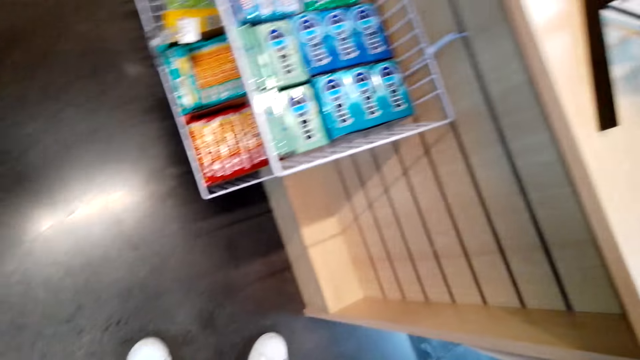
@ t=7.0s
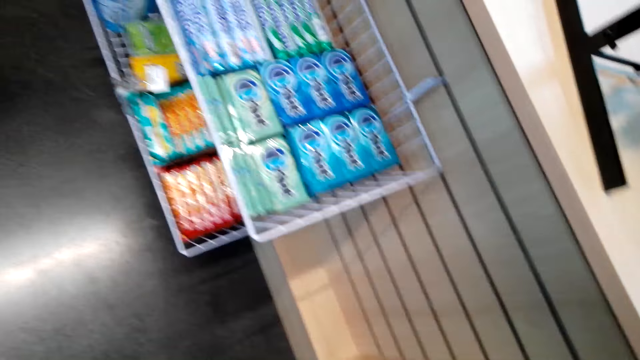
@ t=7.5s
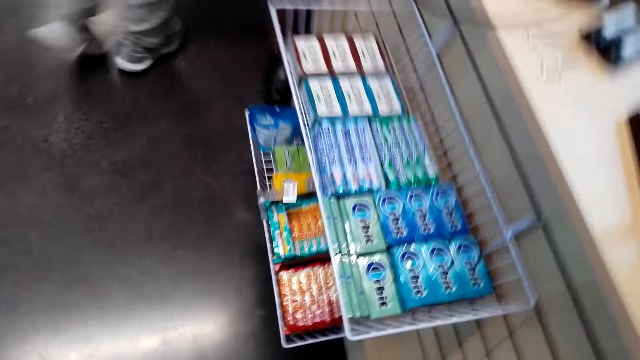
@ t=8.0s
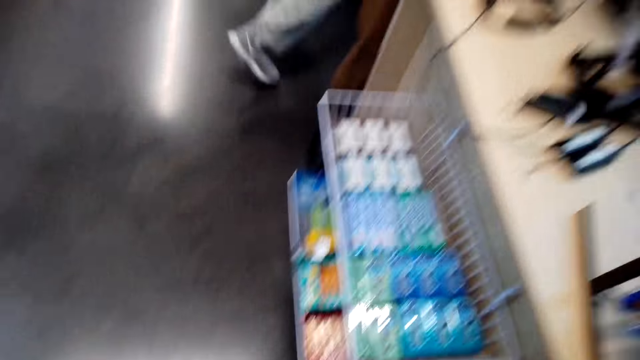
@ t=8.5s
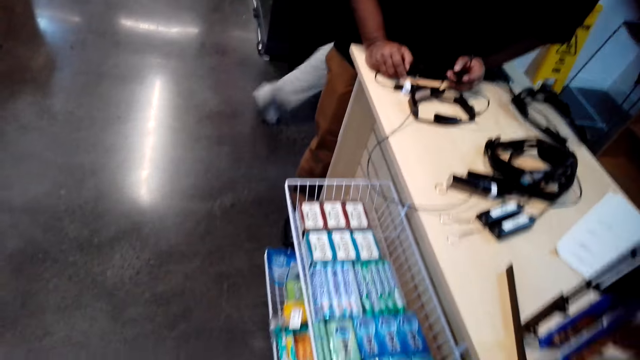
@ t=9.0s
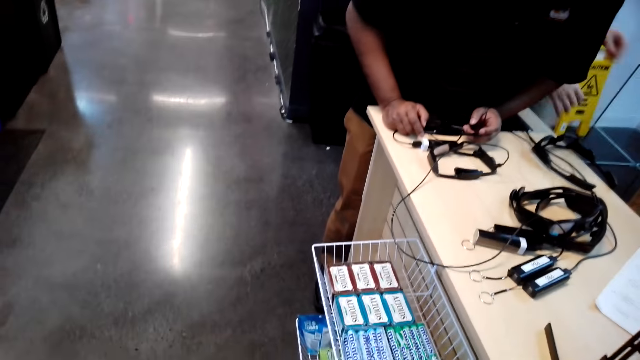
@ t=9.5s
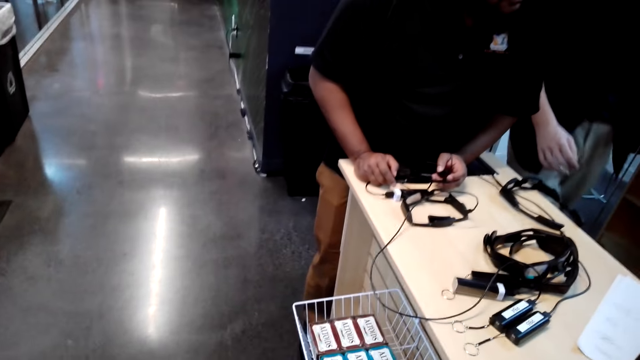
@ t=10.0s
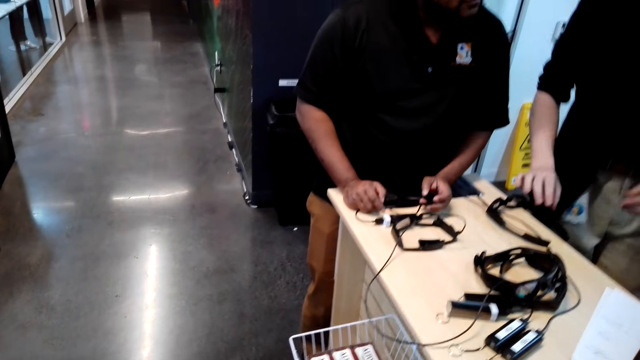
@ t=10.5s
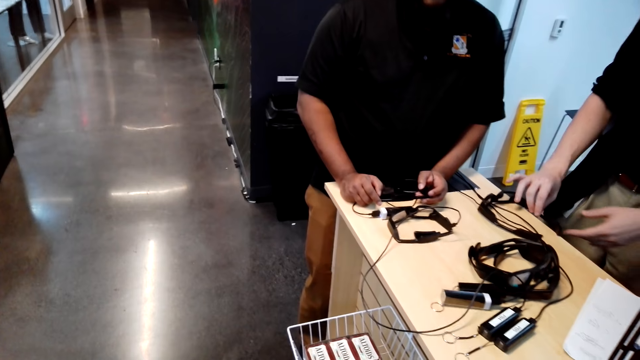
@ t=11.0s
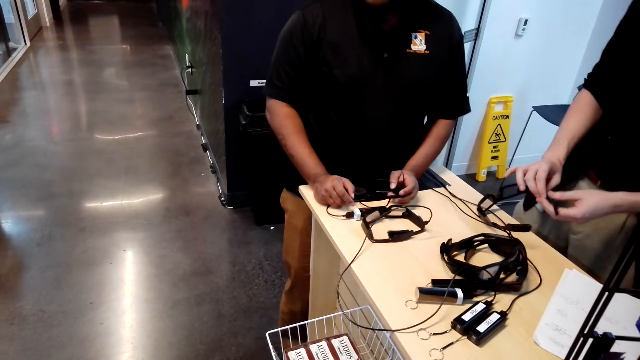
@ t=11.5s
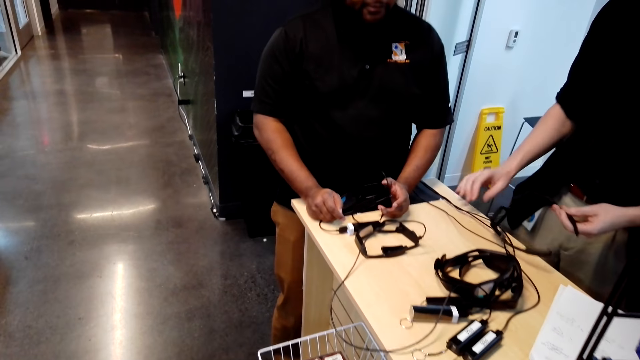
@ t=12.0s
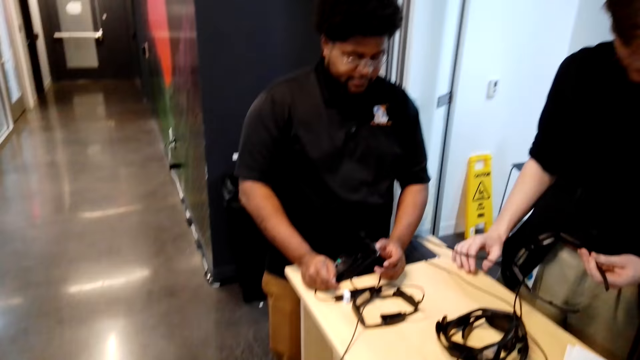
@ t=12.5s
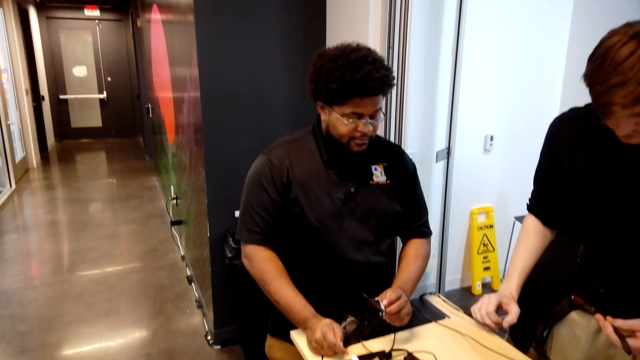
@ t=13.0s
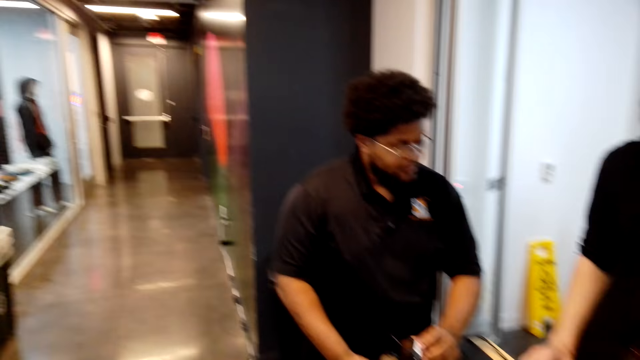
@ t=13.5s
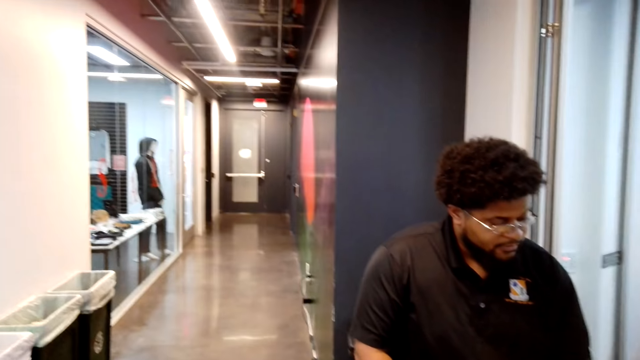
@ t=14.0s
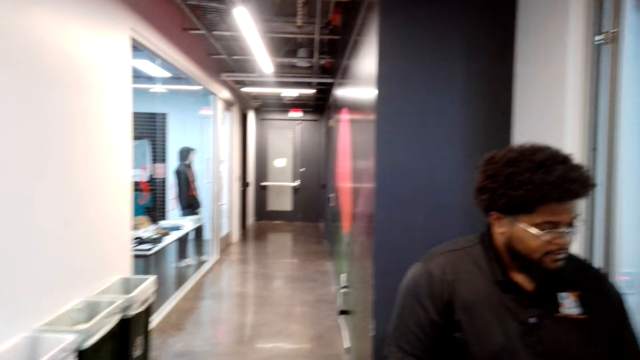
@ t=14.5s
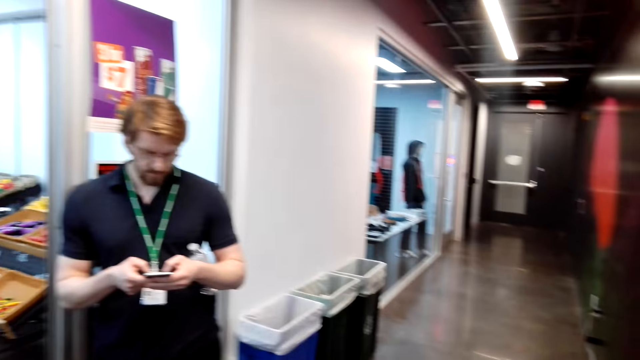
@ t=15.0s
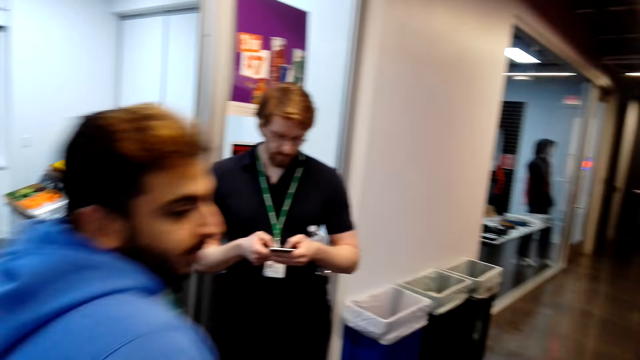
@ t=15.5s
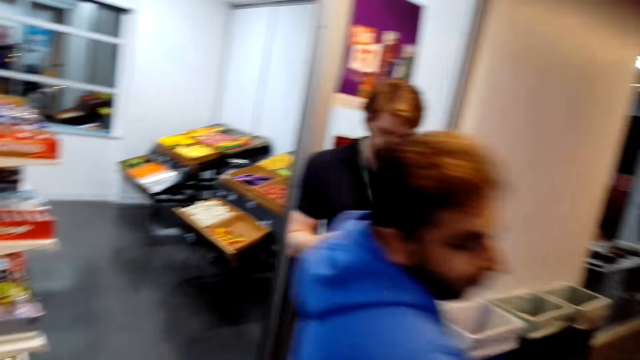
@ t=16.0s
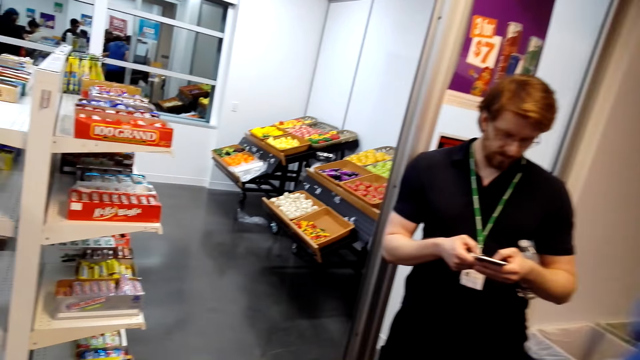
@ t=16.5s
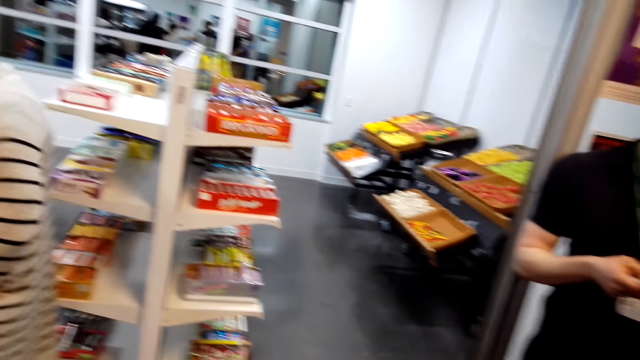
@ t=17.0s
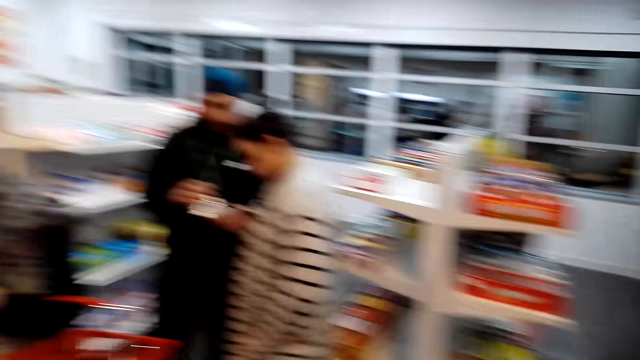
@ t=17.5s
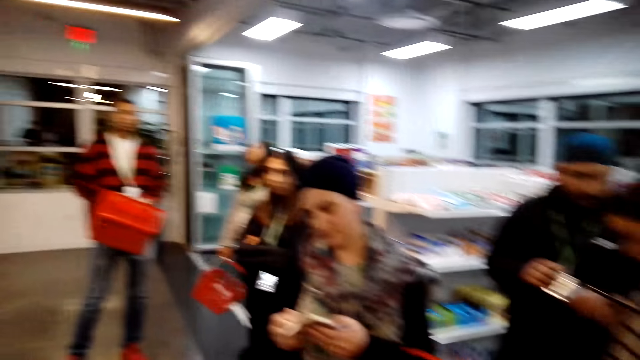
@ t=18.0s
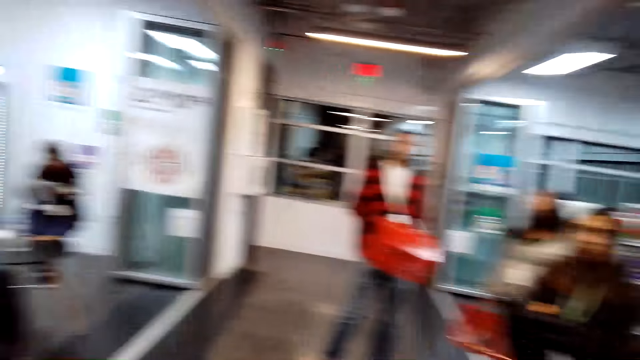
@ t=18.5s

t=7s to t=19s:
The camera wearer walks. They stare at the floor. They stare at a man. They stare around the shop.

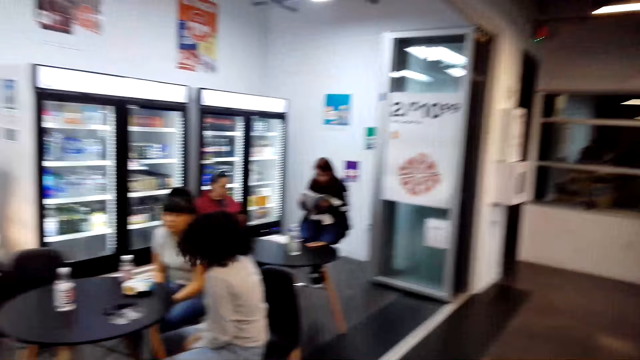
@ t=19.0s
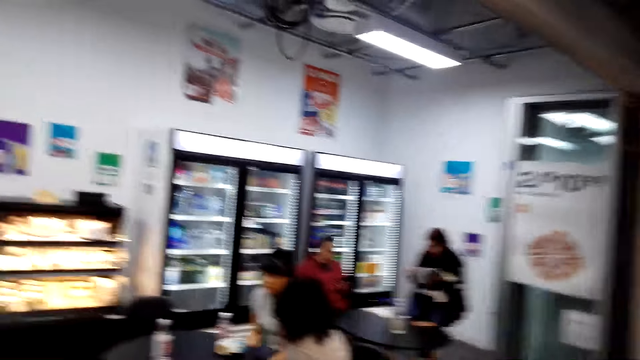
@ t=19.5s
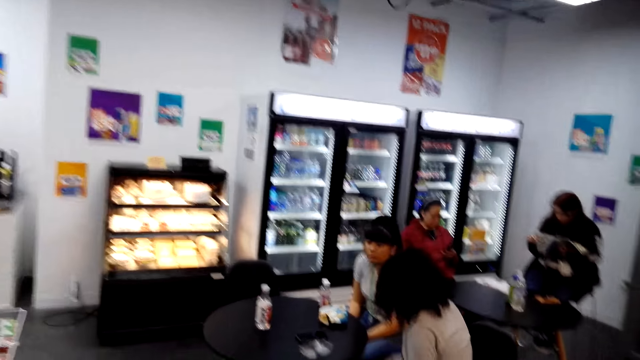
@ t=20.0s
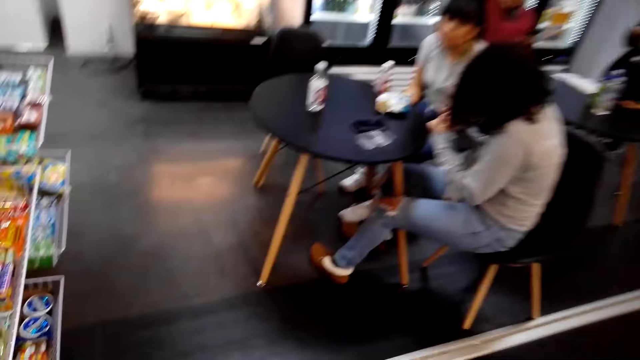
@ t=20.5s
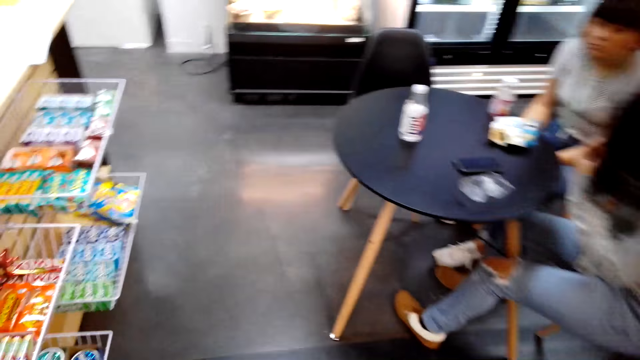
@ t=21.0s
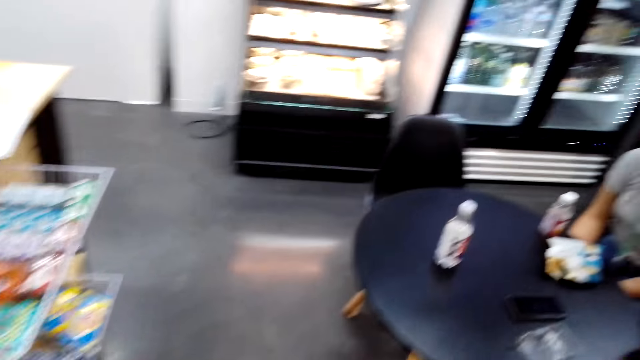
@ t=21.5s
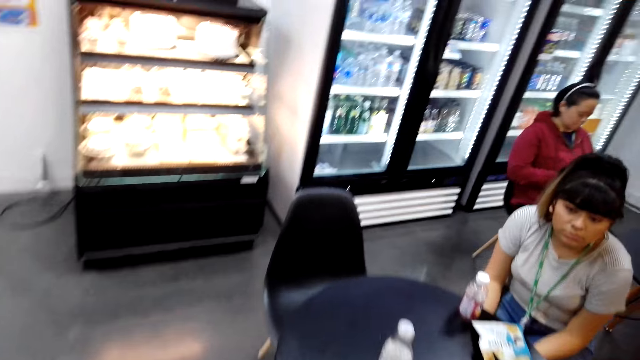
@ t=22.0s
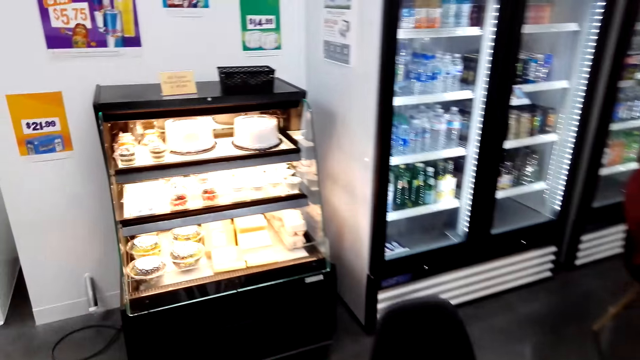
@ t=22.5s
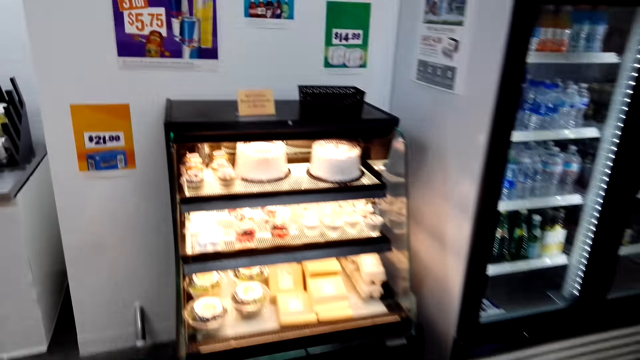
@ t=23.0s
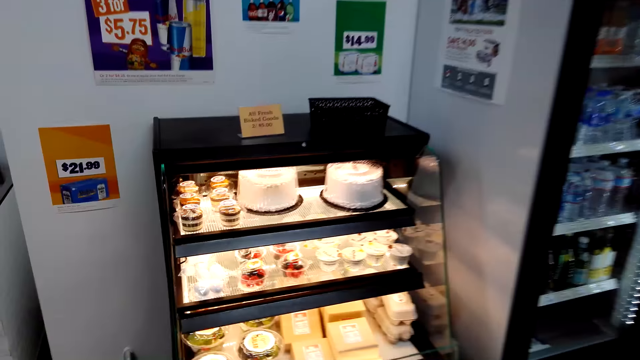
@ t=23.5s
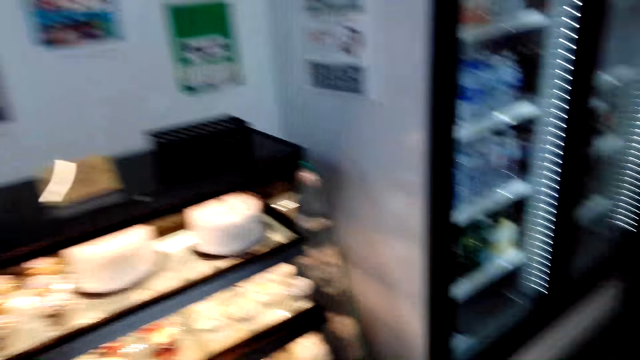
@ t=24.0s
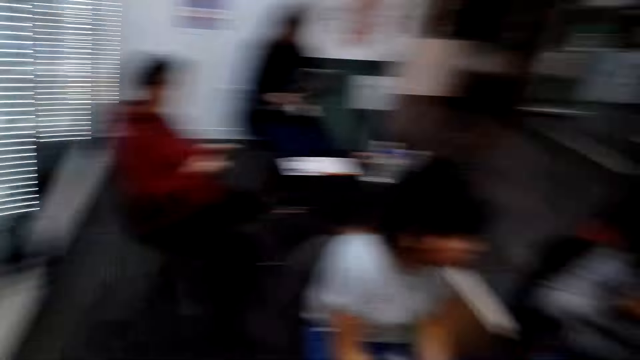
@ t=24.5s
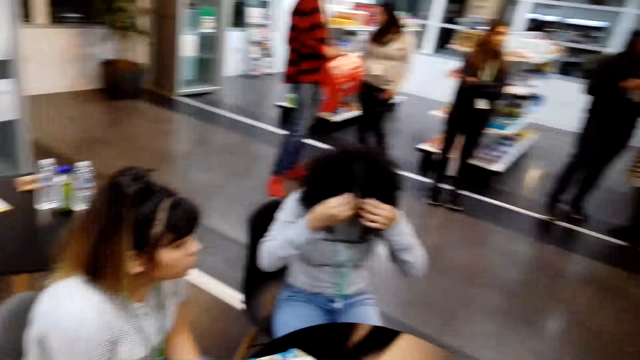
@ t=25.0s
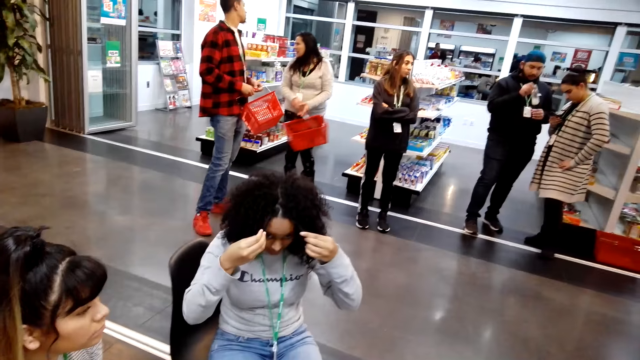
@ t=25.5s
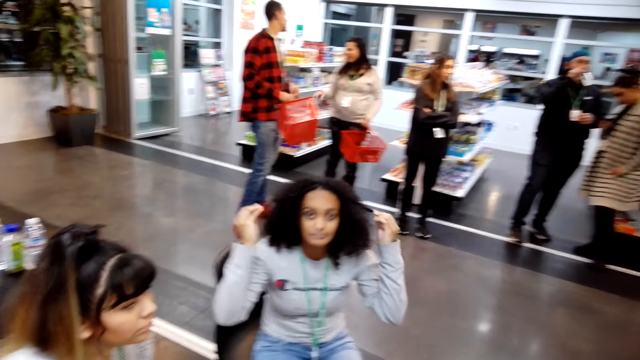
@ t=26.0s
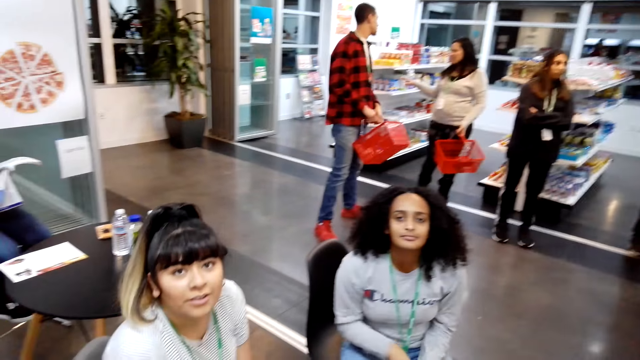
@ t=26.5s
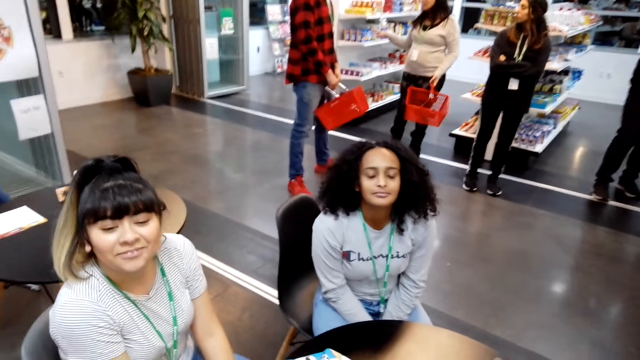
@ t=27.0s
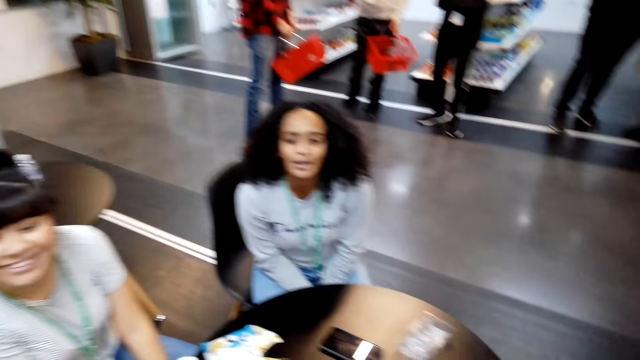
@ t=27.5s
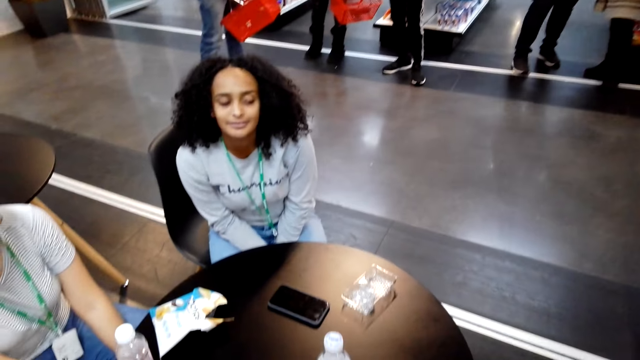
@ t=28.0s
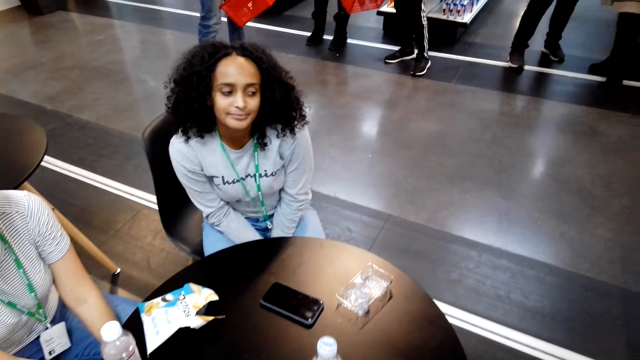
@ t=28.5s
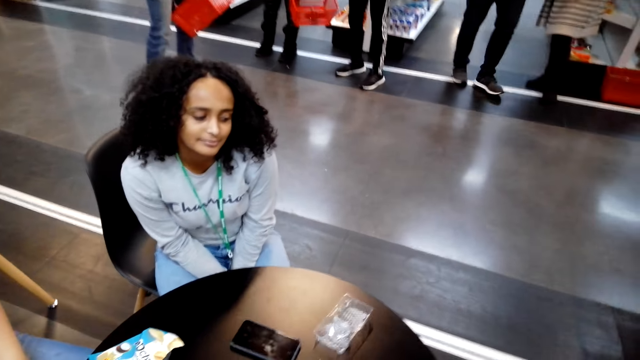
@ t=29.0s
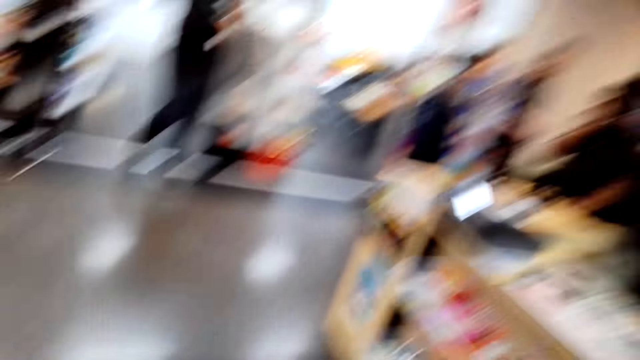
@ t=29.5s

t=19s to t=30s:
The camera wearer walks in the shop. A lady stares at the floor. The camera wearer stares at the lady. They converse with the lady.
